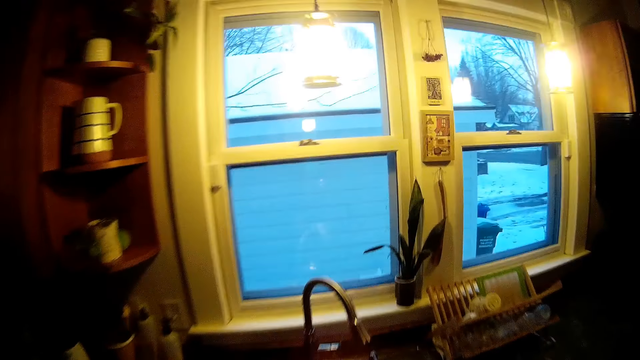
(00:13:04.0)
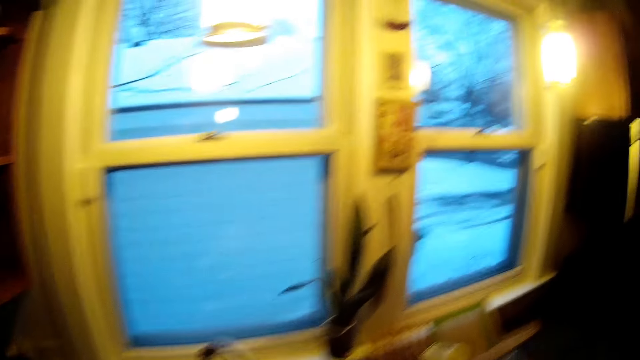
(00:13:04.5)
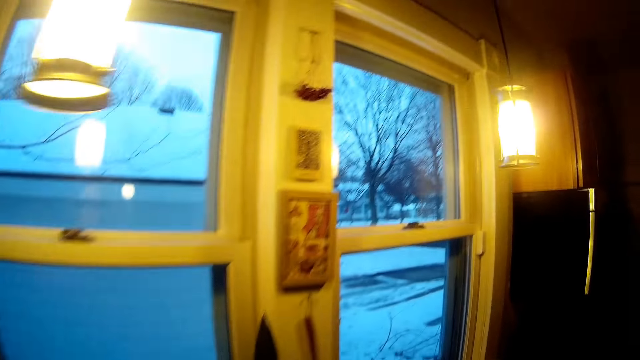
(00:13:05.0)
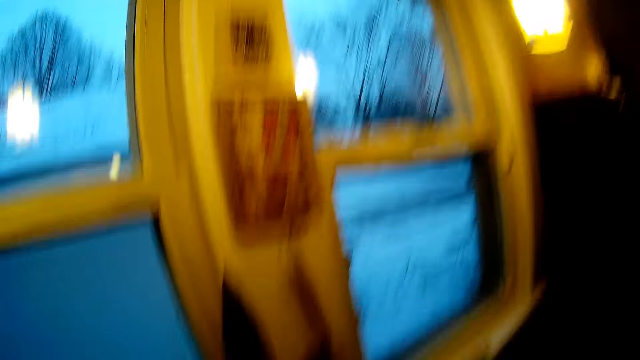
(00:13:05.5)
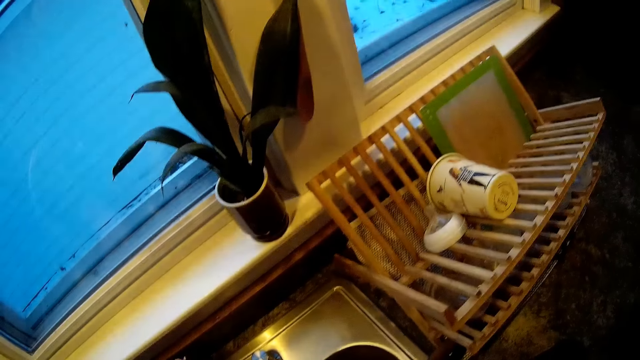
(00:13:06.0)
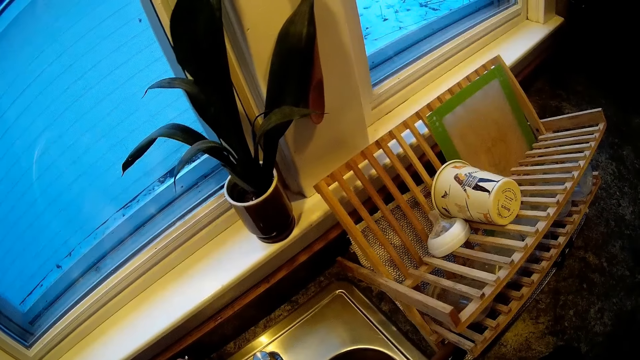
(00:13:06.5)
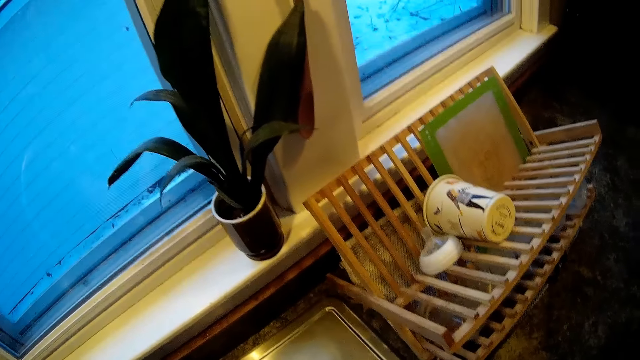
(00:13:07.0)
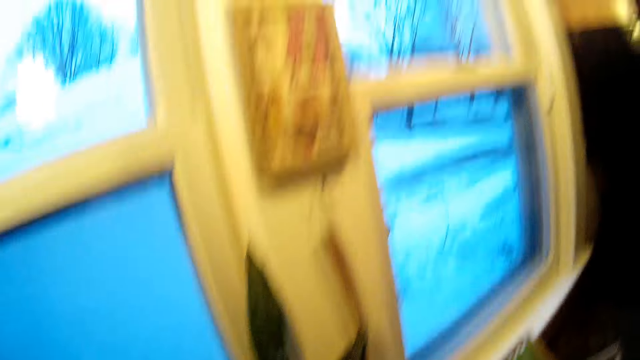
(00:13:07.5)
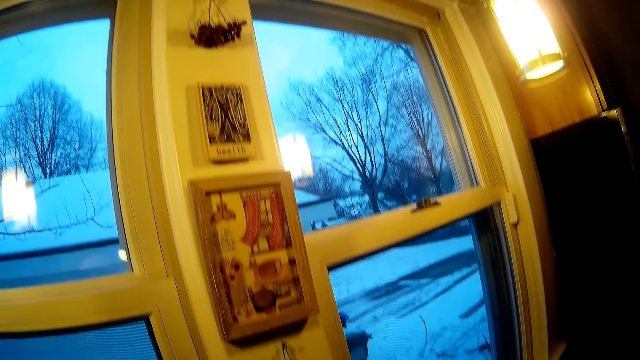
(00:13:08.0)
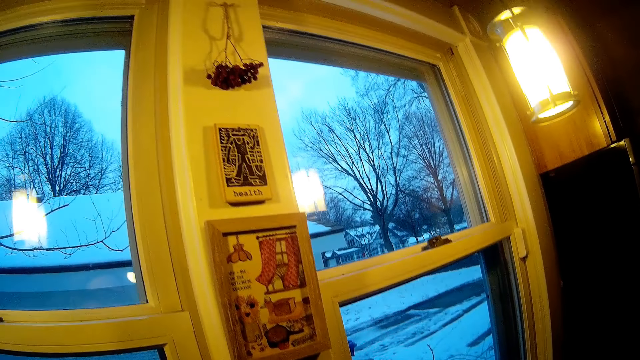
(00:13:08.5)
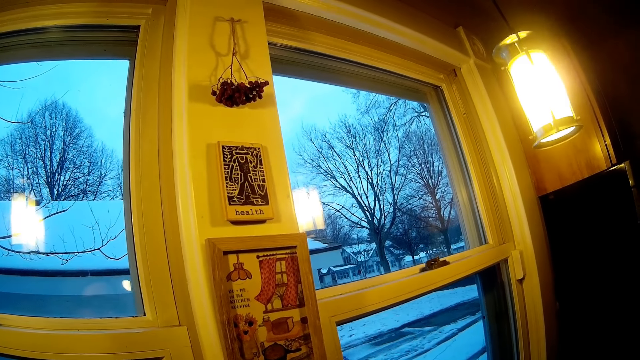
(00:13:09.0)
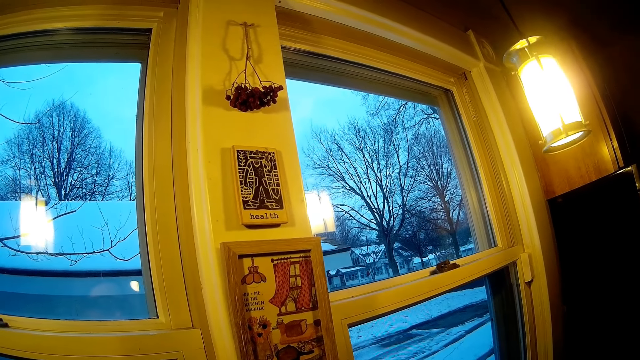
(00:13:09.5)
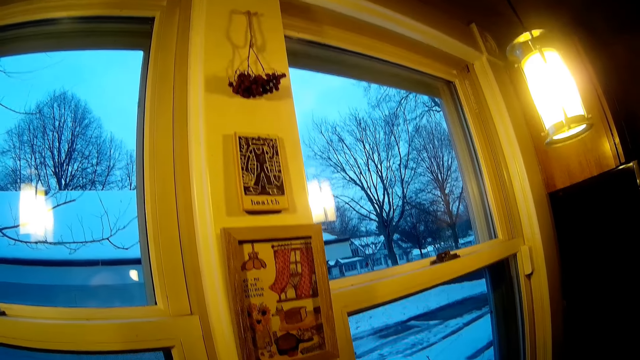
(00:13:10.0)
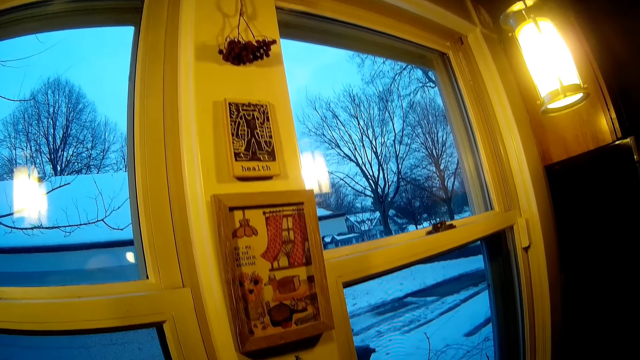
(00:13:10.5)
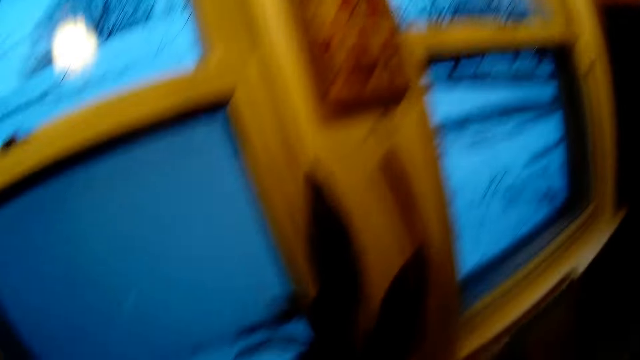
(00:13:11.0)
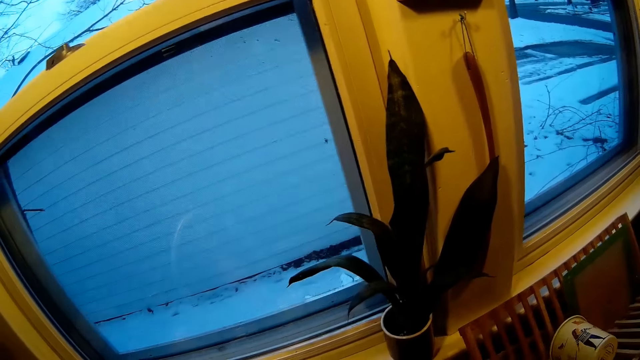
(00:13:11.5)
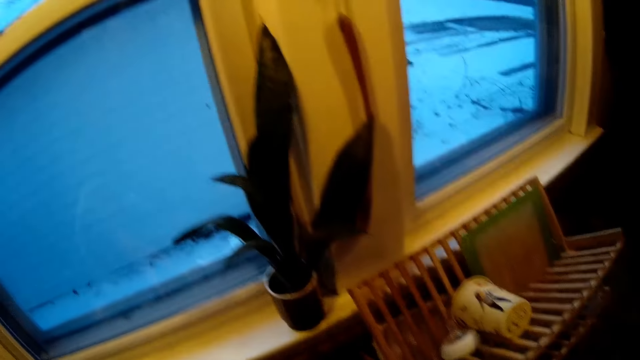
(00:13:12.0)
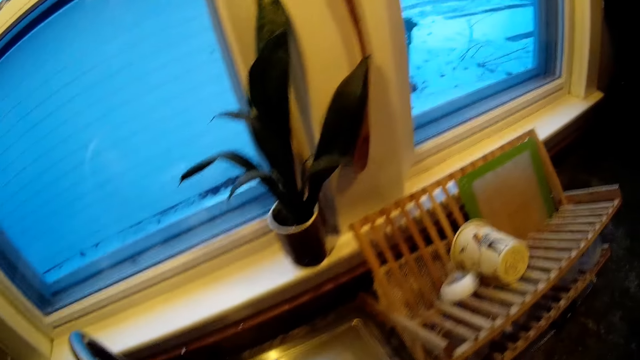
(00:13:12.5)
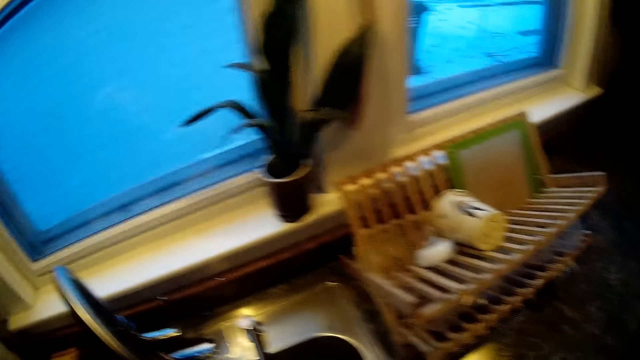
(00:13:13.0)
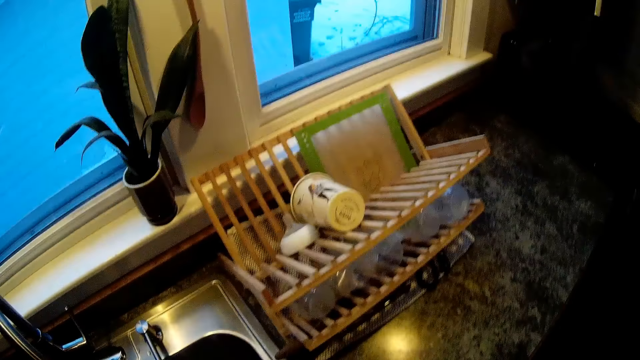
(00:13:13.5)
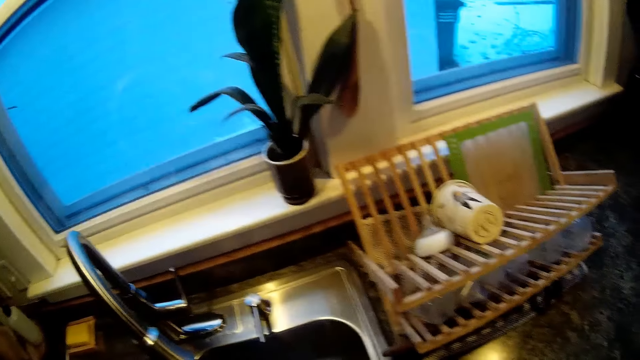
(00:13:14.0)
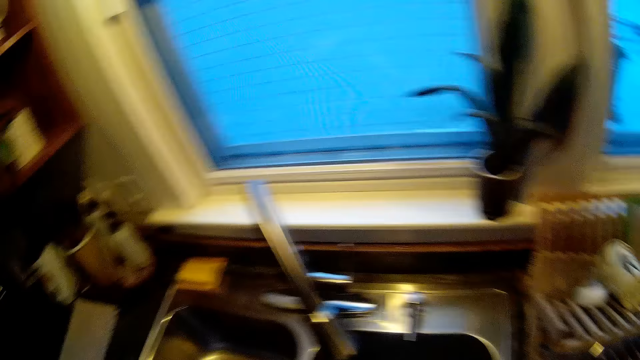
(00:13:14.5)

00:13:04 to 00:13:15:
The camera wearer stands by the sink. They switch on the tap on the kitchen sink. They switch off the tap on the kitchen sink.

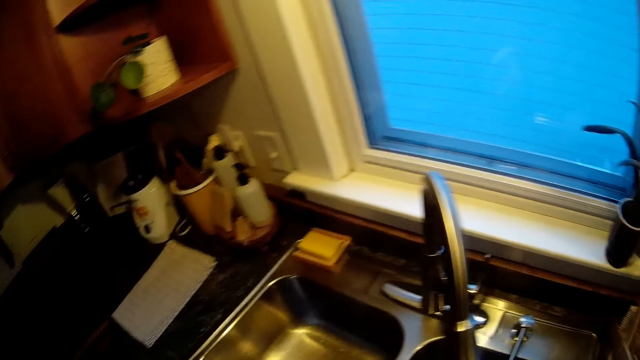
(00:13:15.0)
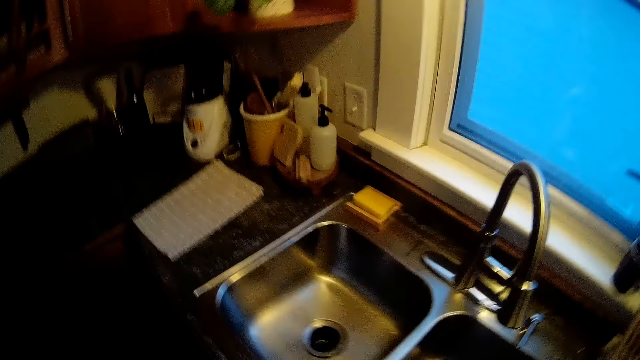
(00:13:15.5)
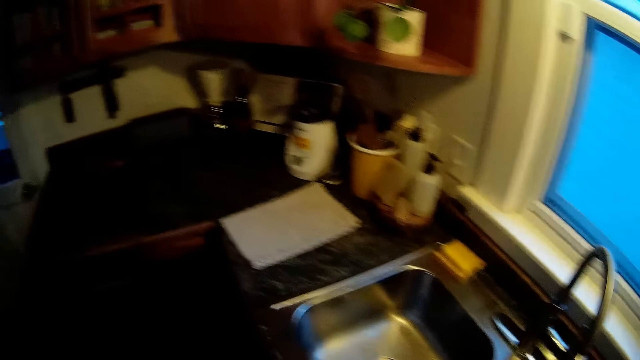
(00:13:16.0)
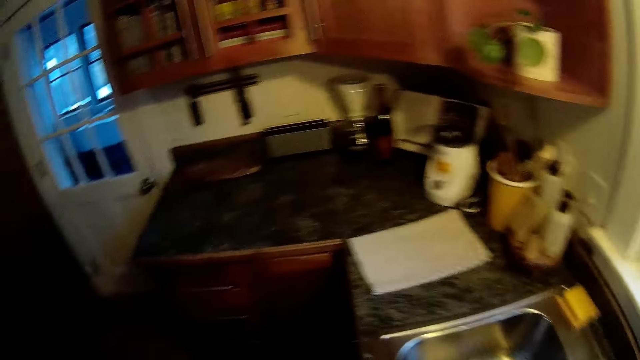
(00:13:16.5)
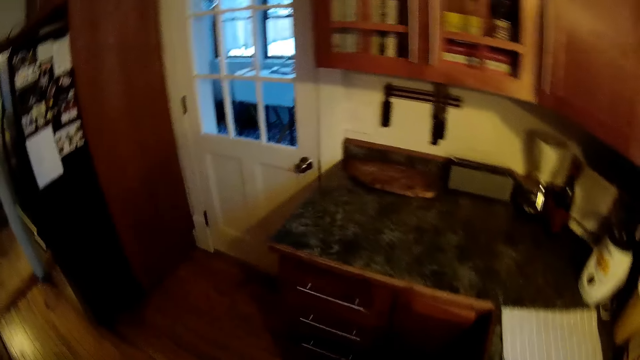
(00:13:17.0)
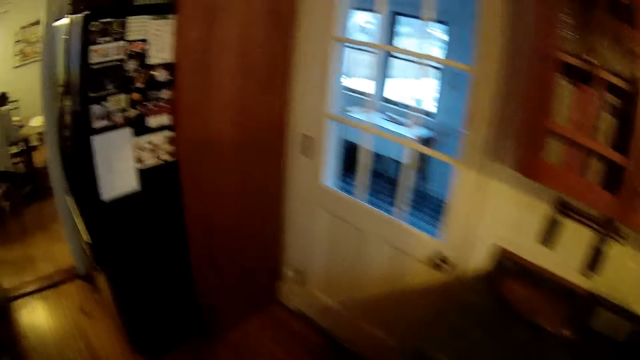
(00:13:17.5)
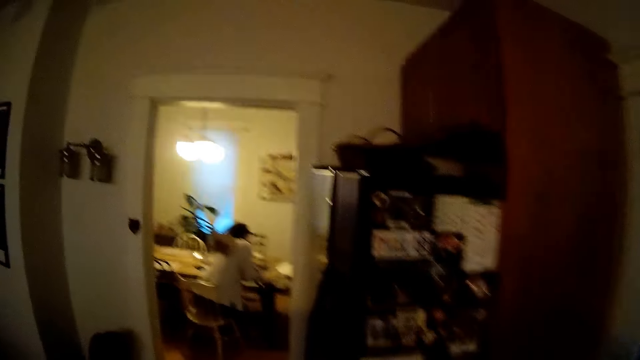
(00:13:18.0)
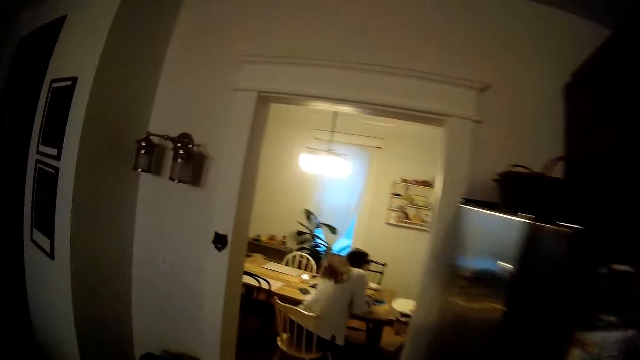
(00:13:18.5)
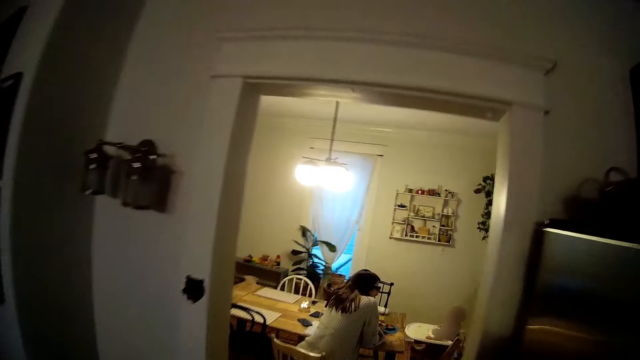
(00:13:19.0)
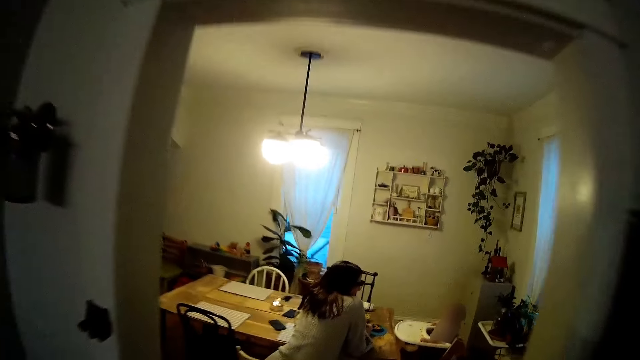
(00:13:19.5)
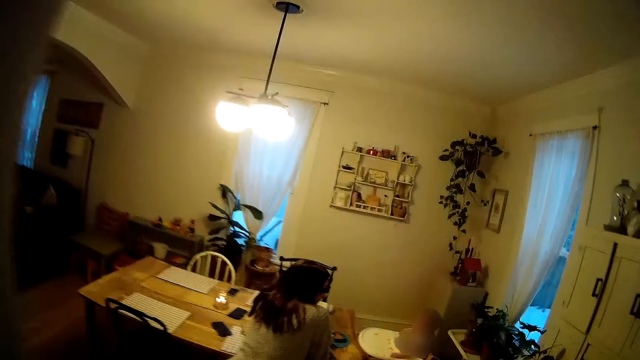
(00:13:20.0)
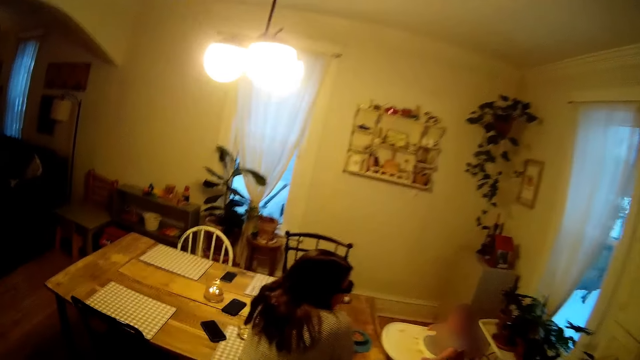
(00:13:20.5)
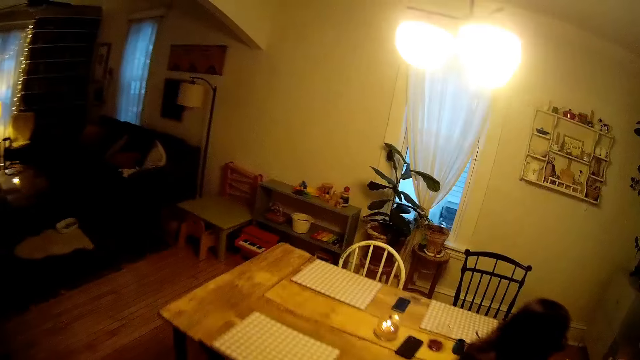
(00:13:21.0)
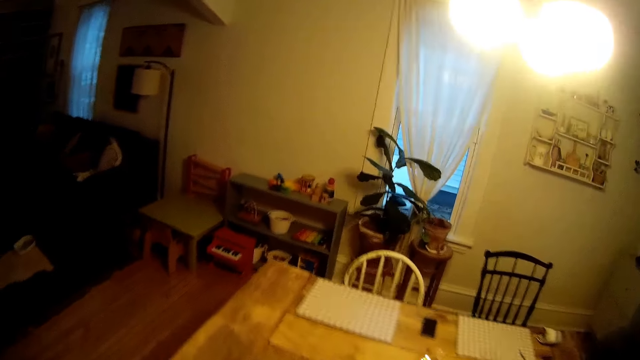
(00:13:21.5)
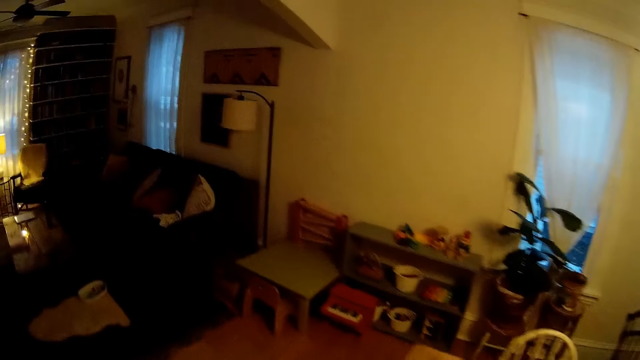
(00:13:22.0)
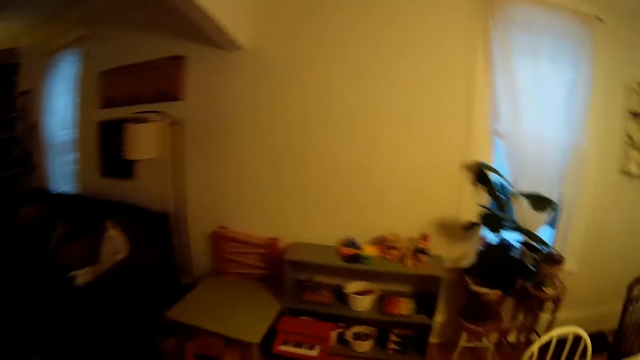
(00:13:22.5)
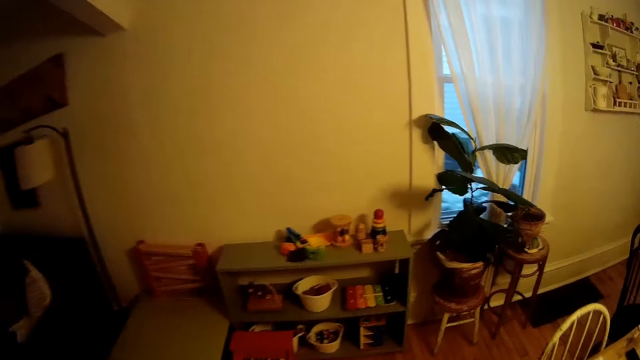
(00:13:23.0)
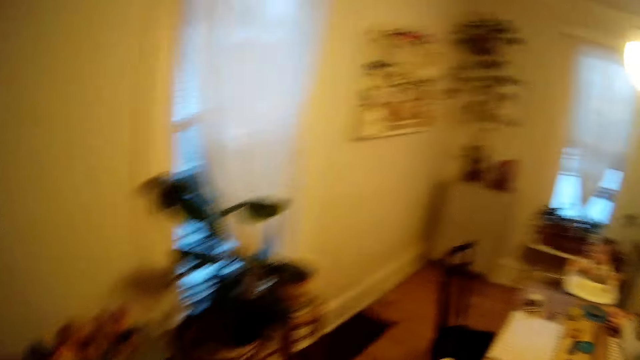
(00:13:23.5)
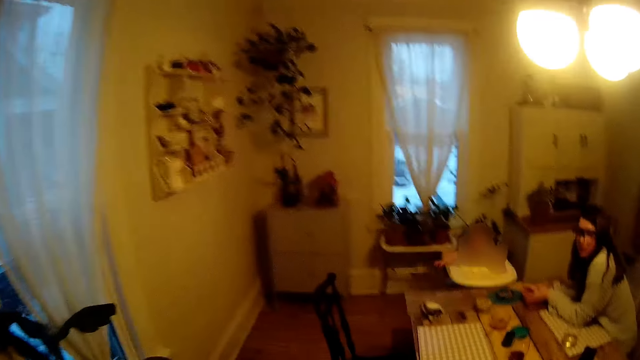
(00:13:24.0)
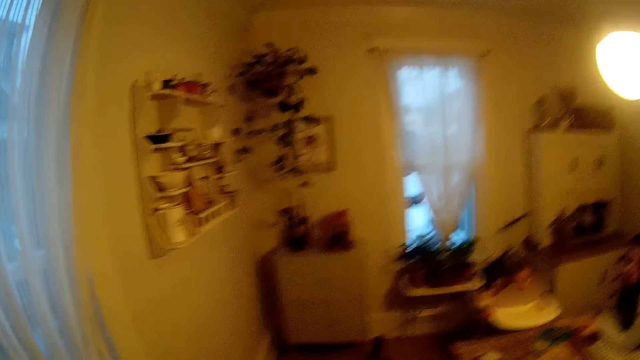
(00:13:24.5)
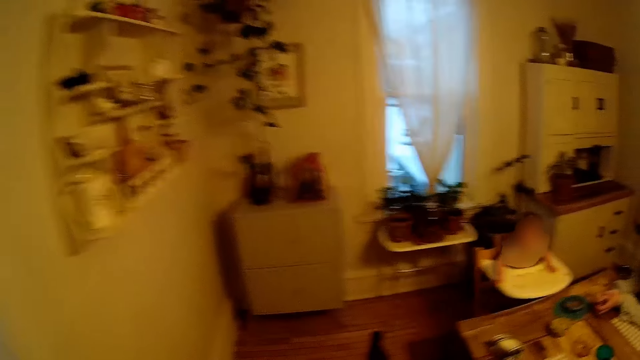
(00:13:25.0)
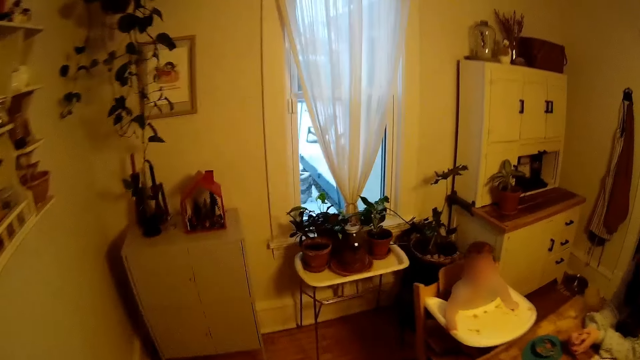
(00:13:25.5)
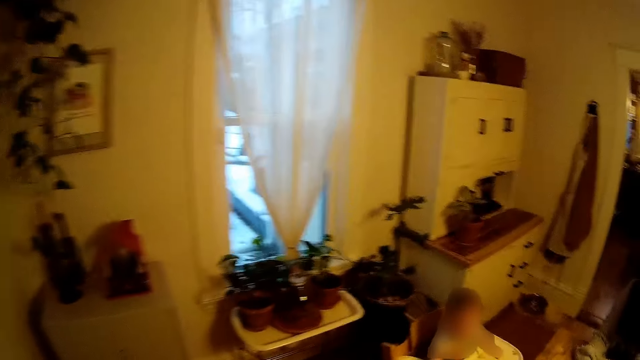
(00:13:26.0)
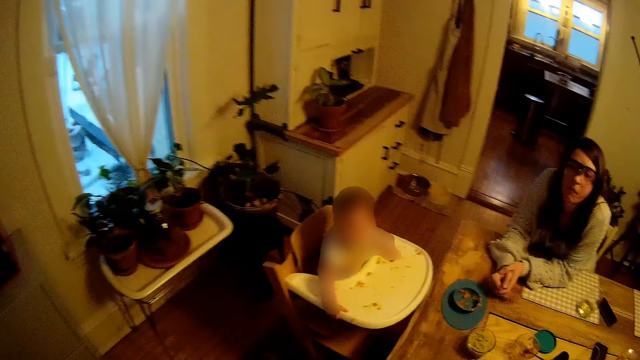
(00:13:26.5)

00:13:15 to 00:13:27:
The camera wearer walks from the kitchen towards the dining table.
